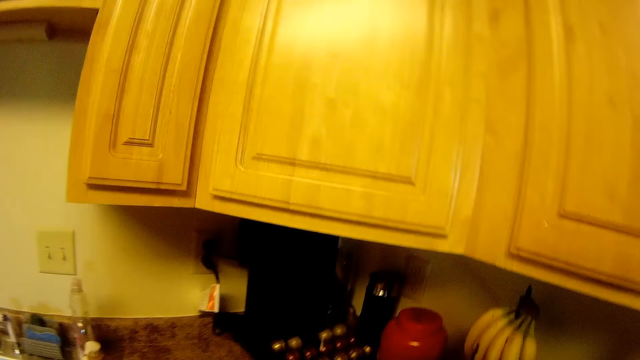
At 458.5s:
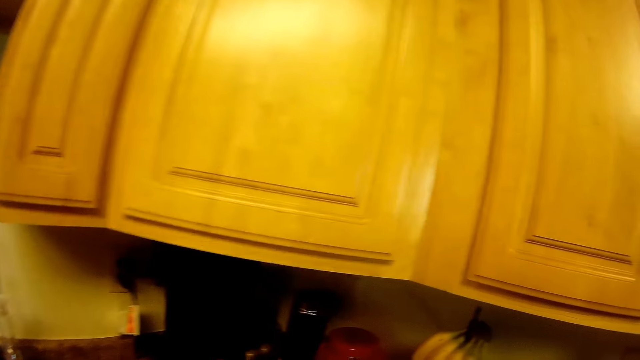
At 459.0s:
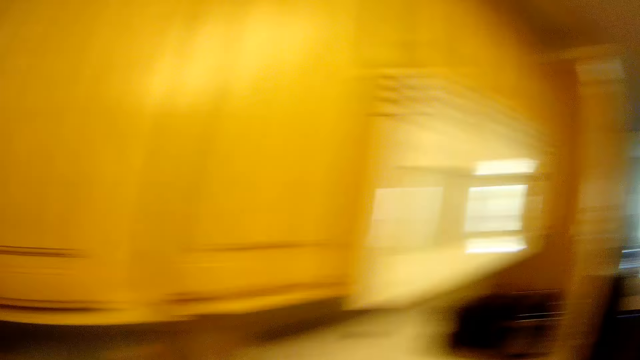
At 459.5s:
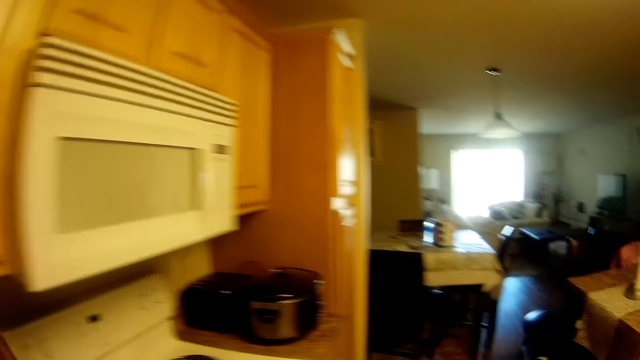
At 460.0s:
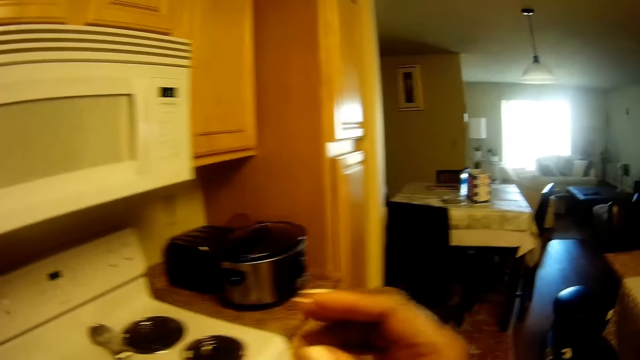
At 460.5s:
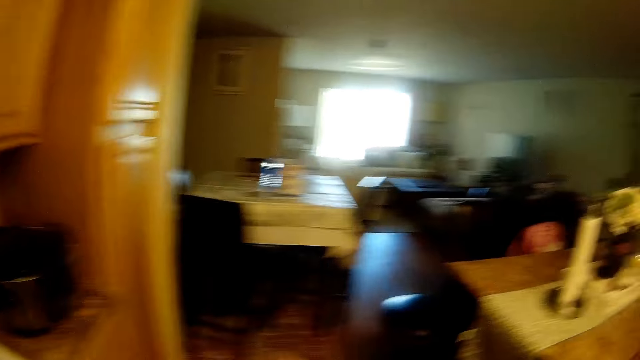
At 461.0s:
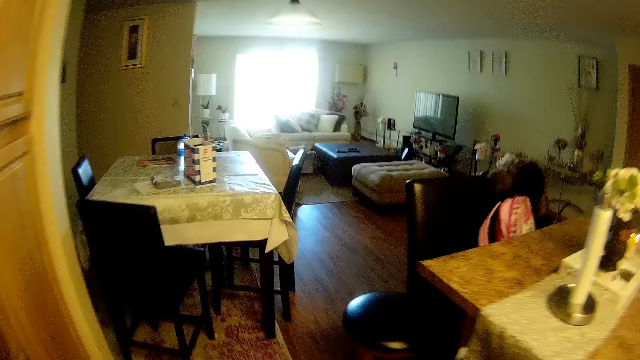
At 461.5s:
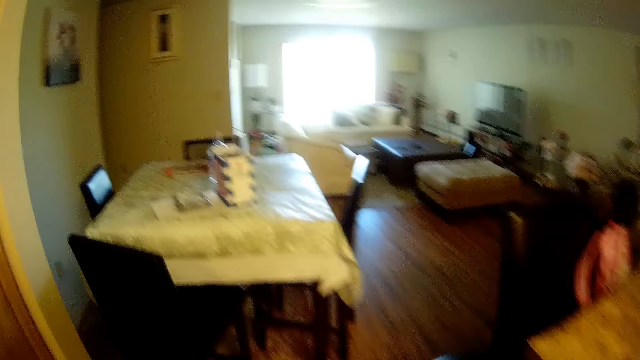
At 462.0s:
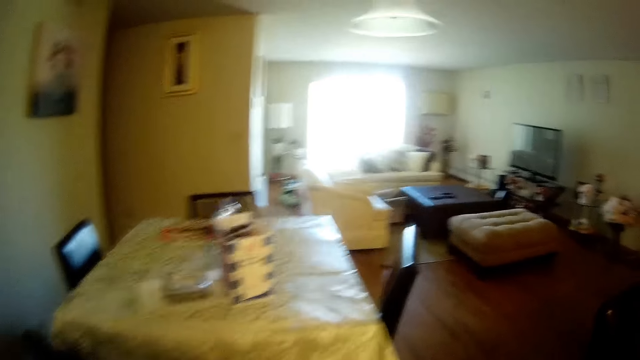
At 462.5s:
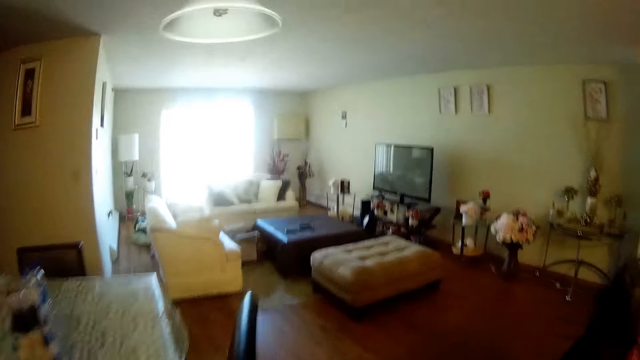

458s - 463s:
The camera wearer closes a cabinet. They move towards a table.
